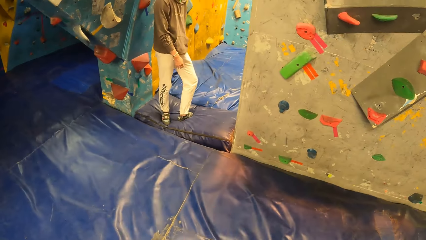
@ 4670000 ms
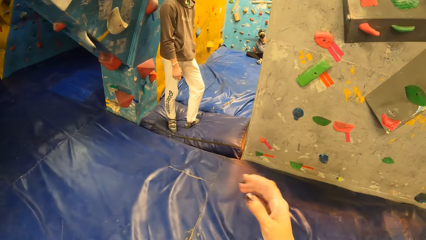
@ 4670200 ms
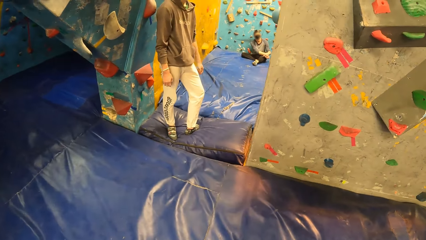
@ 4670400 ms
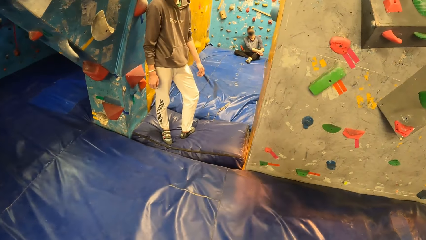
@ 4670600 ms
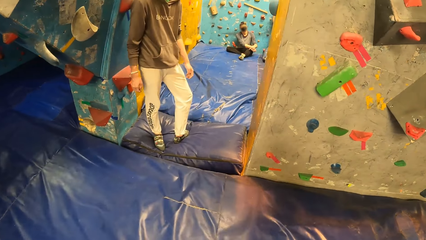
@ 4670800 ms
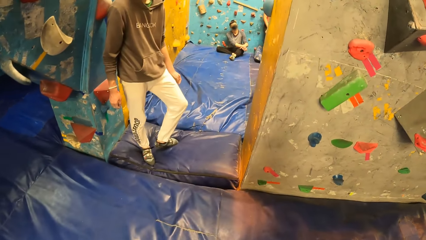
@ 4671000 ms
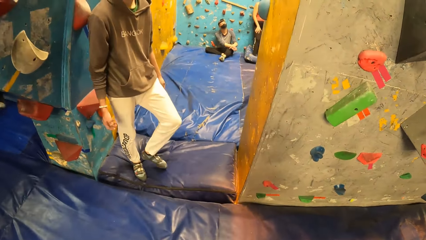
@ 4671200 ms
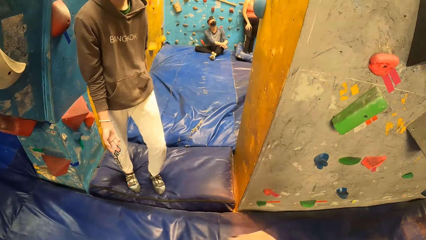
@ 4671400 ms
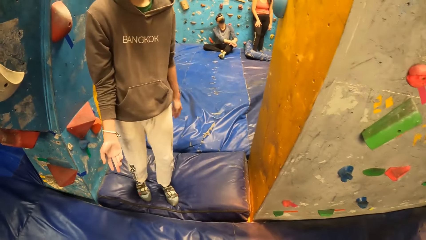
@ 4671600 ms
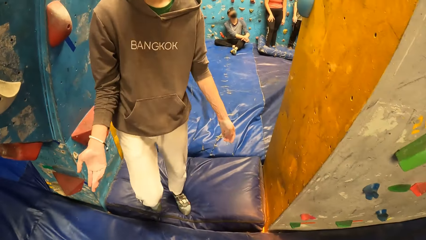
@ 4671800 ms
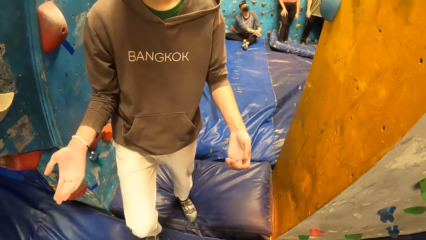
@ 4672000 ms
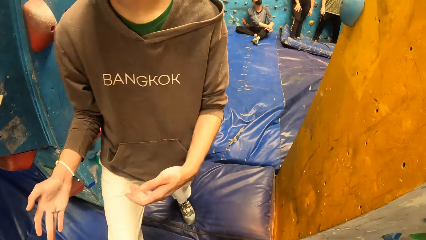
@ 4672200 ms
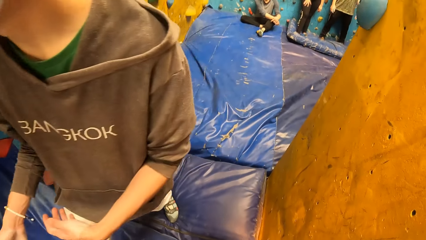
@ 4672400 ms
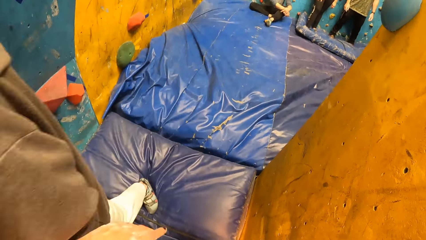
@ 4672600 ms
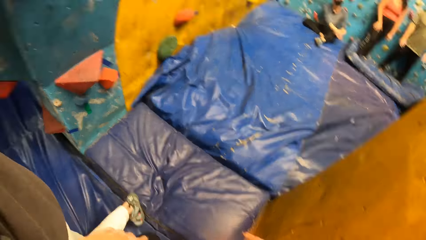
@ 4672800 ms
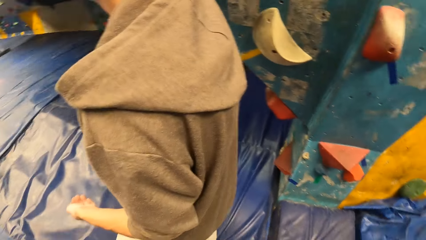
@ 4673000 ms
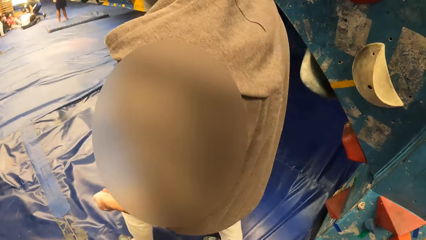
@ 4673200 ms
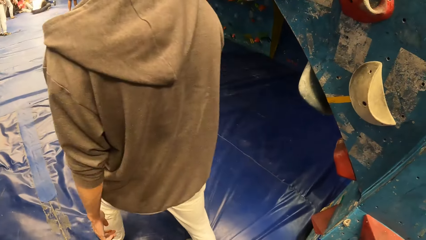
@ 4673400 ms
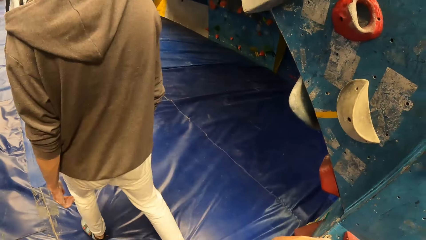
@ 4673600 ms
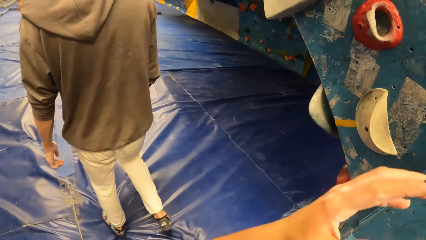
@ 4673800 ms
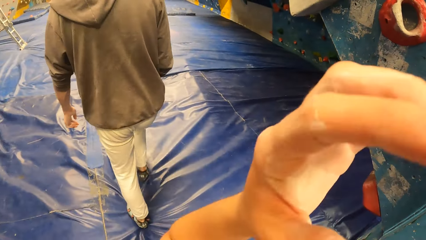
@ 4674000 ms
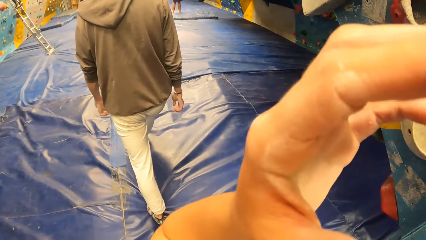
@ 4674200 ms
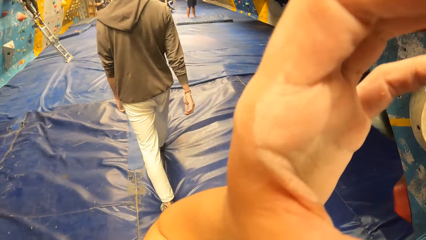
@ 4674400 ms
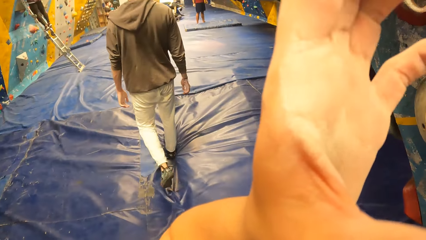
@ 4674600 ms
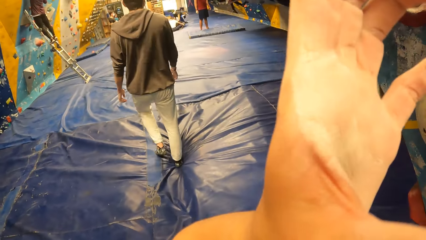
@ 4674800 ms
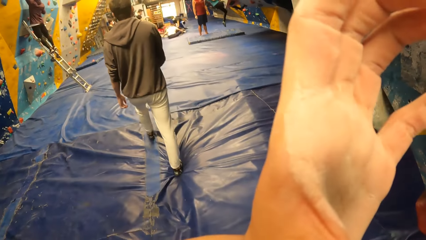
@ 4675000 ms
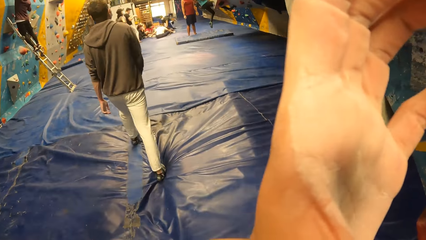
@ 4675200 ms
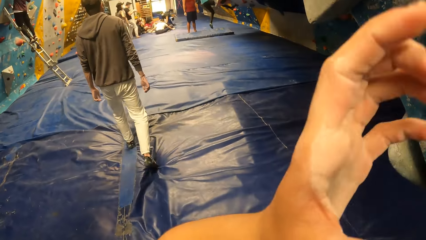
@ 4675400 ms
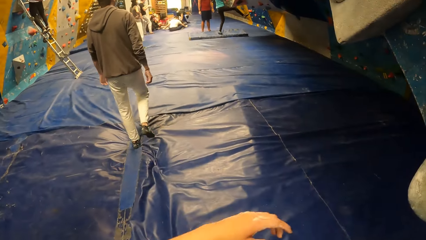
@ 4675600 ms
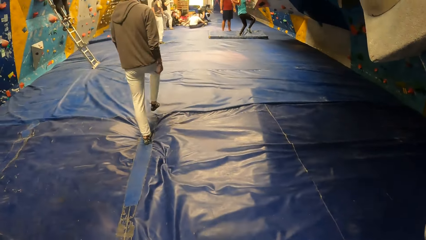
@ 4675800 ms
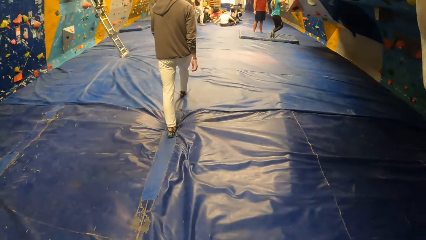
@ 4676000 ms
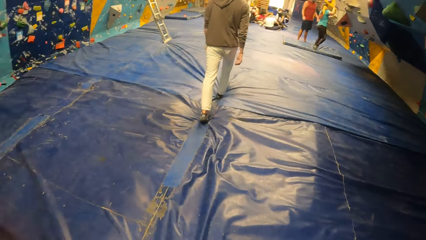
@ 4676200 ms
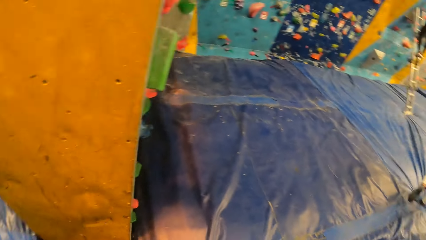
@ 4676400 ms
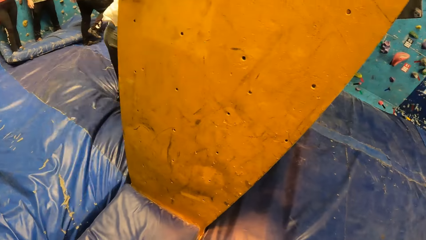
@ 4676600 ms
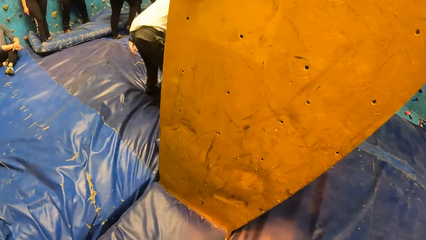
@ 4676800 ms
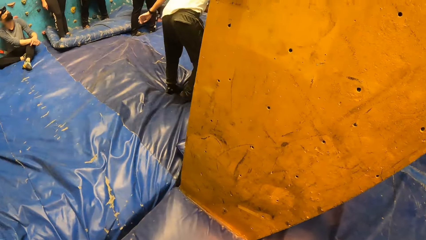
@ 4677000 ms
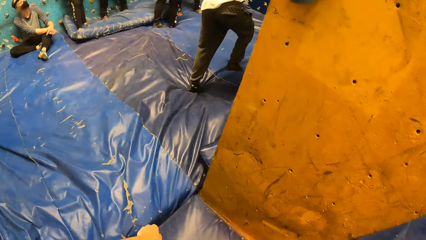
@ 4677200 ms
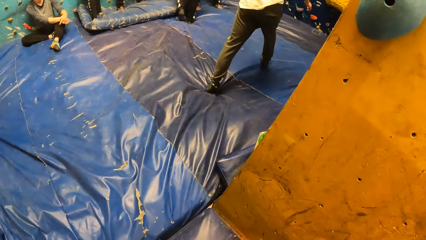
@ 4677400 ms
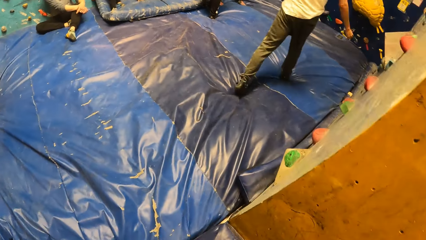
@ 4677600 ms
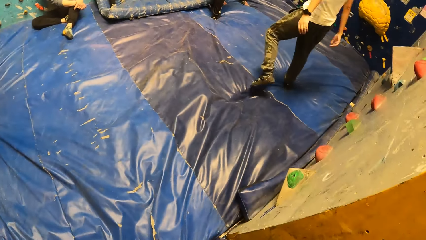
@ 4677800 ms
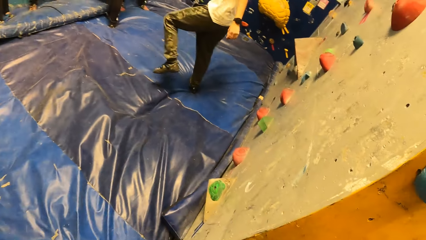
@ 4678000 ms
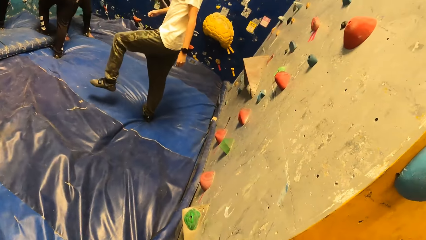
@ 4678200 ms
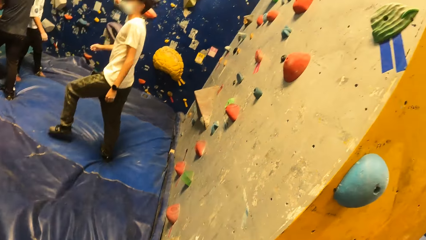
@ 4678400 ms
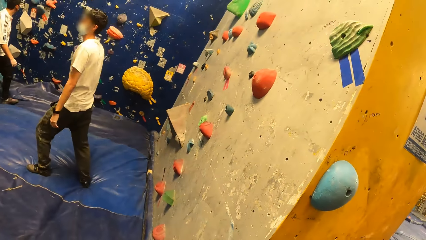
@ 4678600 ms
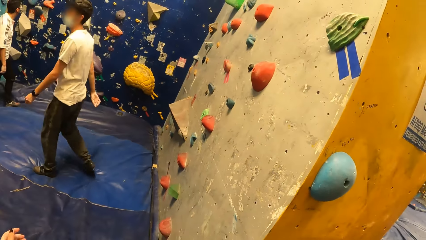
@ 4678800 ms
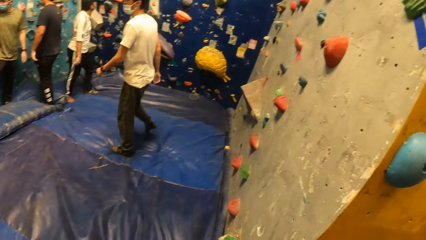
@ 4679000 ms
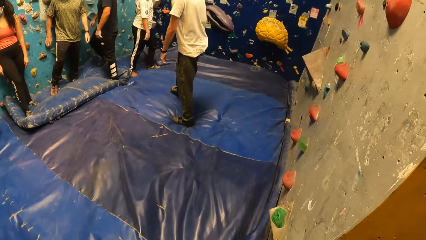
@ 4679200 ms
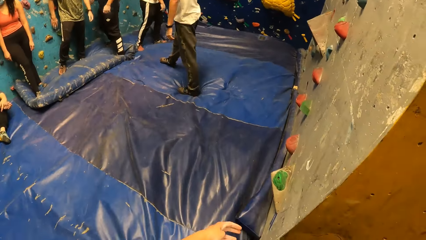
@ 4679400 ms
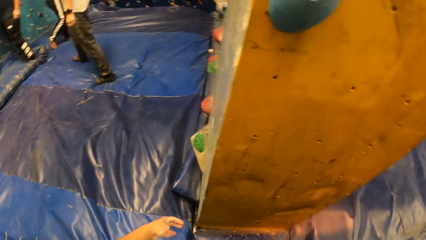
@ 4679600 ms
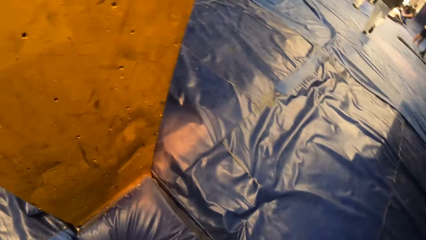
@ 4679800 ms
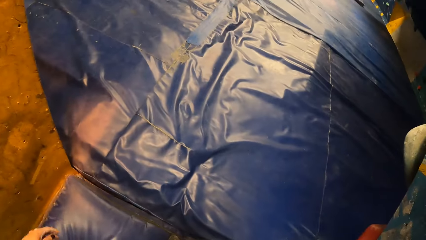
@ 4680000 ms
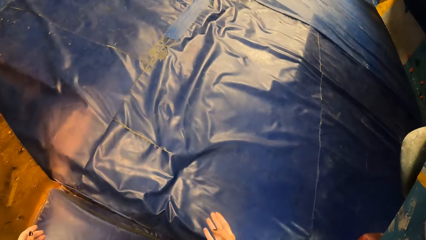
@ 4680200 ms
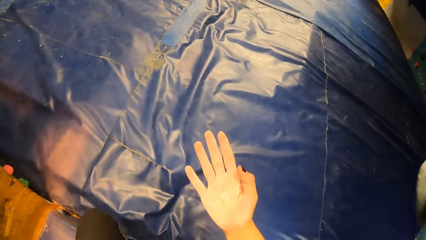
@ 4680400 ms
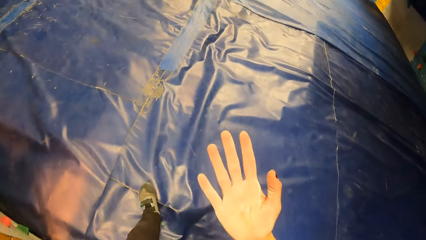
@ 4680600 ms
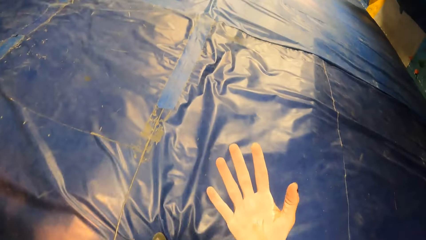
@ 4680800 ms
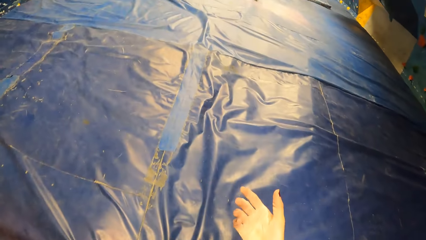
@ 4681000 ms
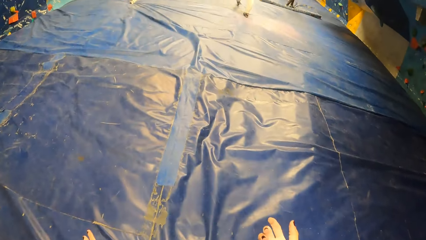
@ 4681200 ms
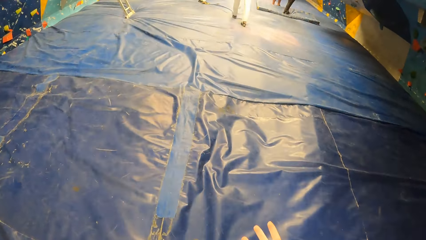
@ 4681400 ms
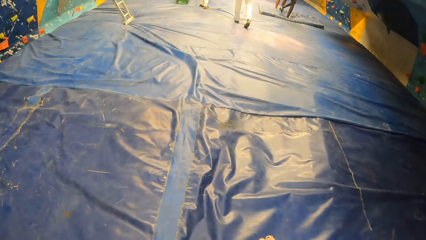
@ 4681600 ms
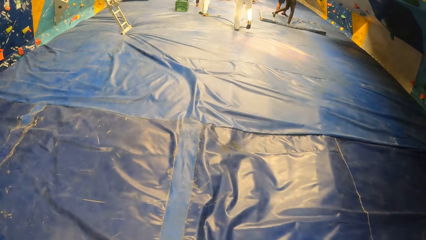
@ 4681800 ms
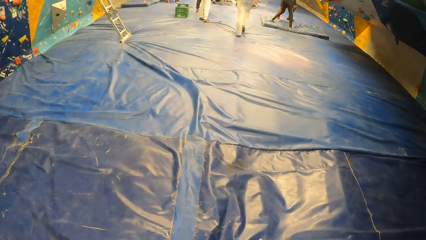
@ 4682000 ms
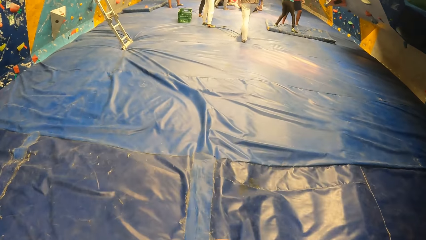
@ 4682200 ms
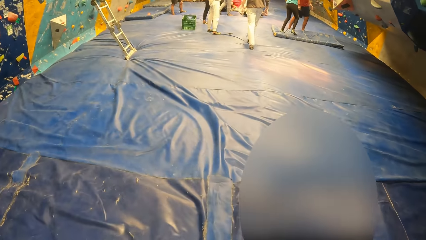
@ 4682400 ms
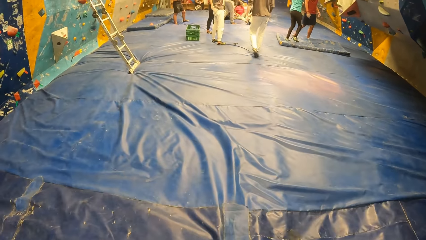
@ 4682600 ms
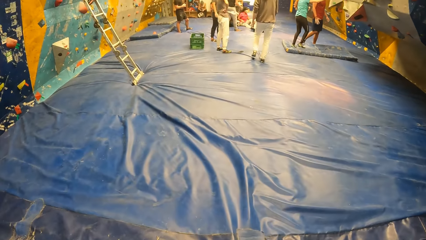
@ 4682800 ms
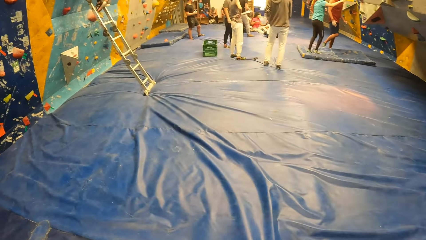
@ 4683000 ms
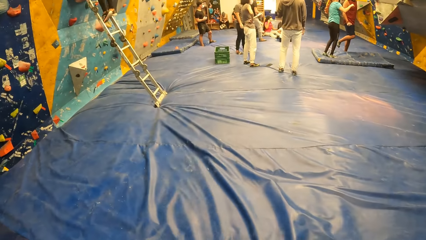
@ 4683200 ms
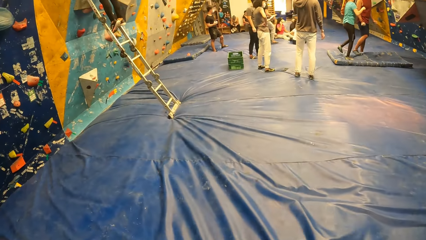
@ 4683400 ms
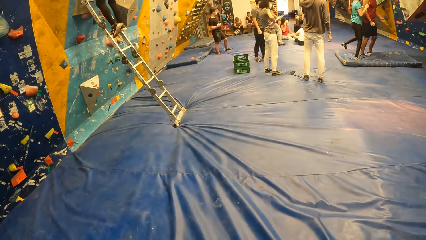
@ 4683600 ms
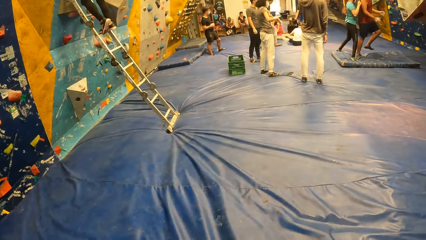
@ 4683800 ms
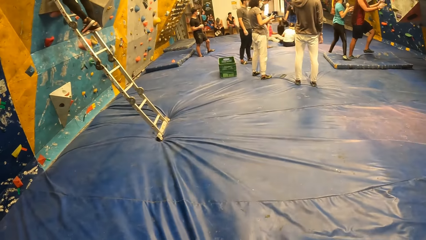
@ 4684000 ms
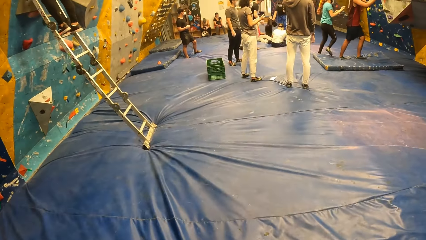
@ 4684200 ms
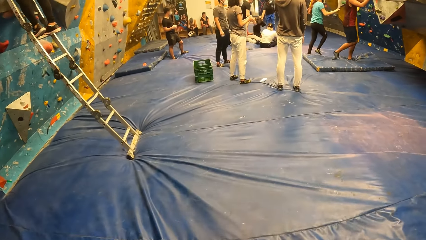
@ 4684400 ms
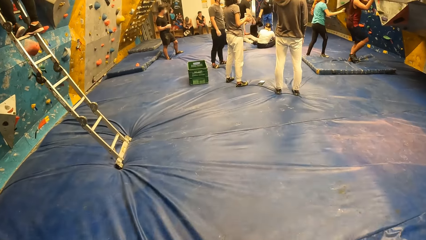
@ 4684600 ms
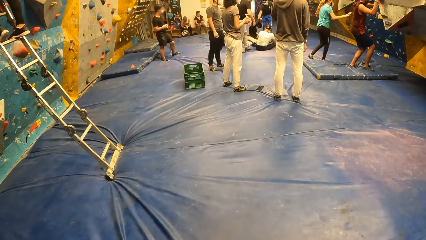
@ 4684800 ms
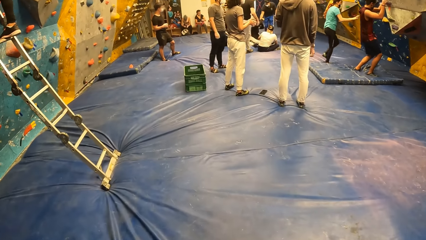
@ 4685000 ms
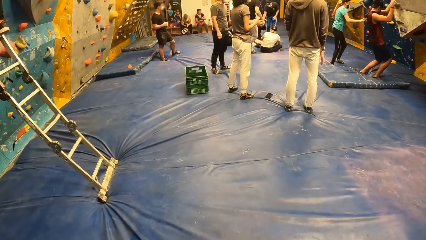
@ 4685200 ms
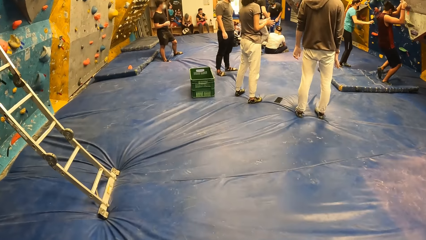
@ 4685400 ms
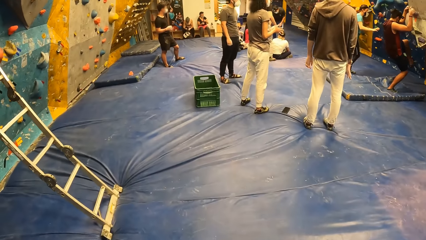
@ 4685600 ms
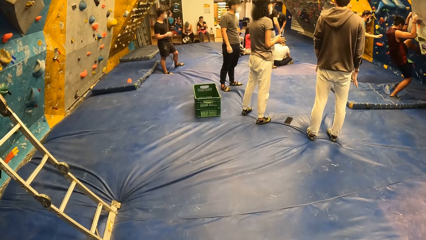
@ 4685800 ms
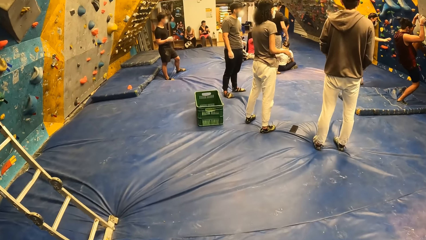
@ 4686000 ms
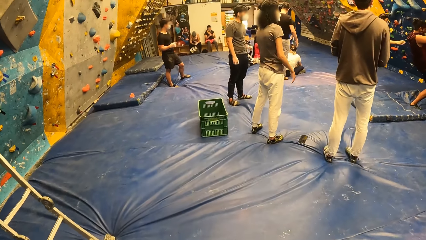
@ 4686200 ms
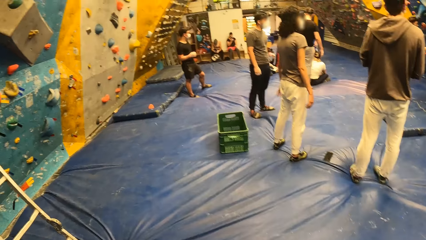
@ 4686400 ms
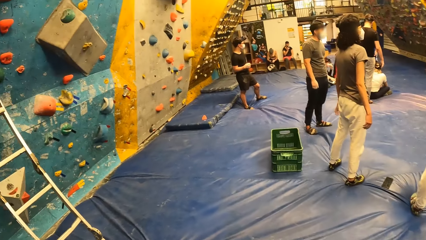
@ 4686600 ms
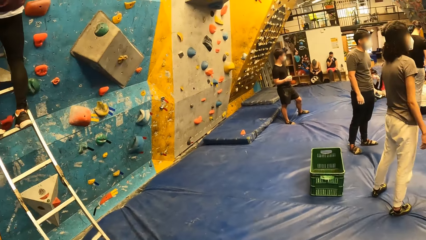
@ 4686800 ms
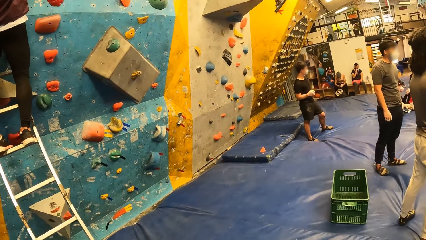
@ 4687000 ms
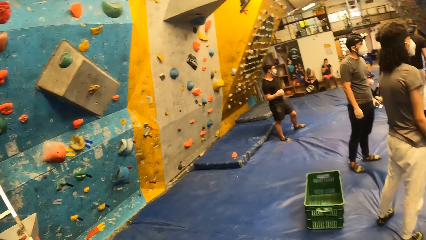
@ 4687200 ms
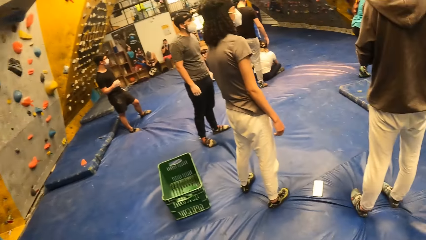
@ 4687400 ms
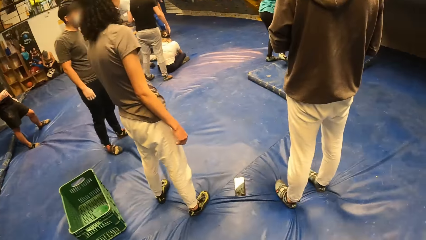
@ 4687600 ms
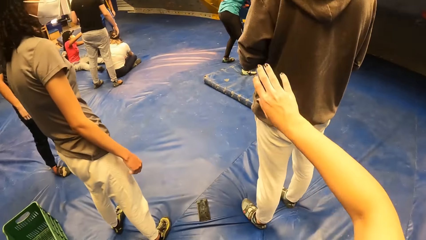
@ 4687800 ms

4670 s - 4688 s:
A man moves hands. The man walks towards a group of people. The camera wearer moves a hand. A woman climbs a wall. Another man makes steps. The camera wearer looks at her hand. She walks towards the first man.
